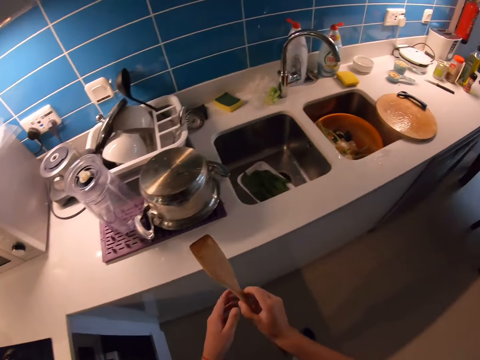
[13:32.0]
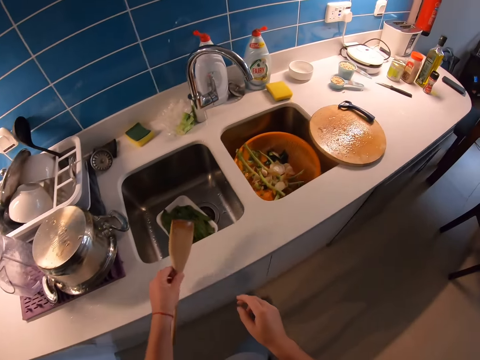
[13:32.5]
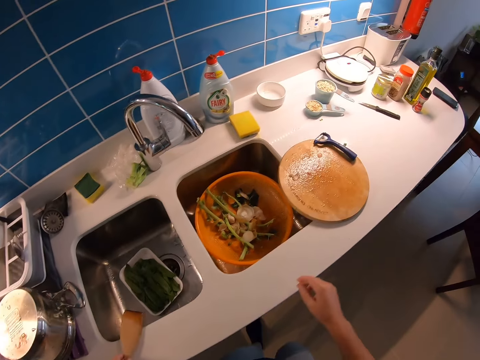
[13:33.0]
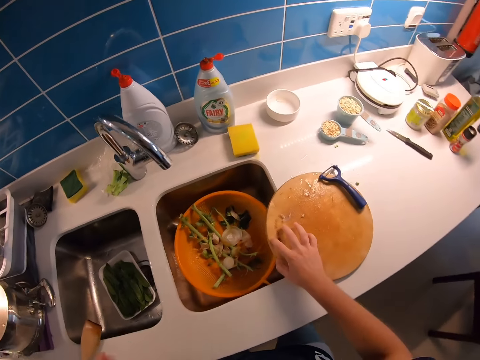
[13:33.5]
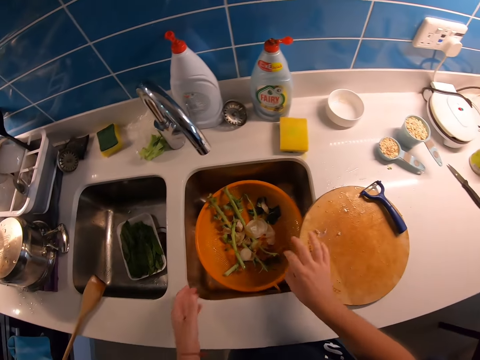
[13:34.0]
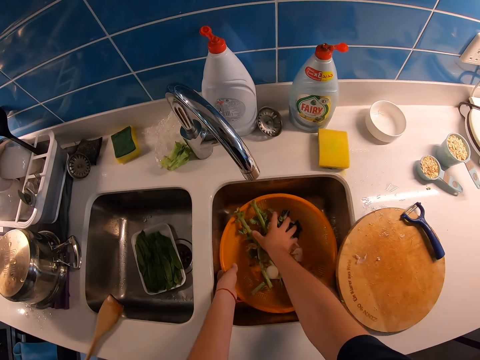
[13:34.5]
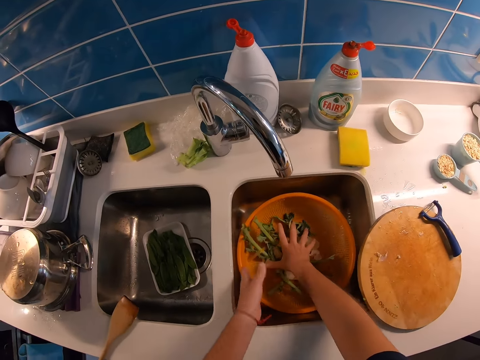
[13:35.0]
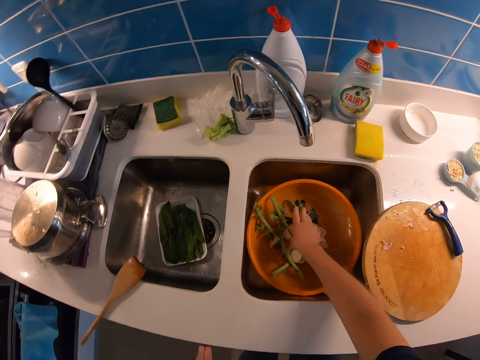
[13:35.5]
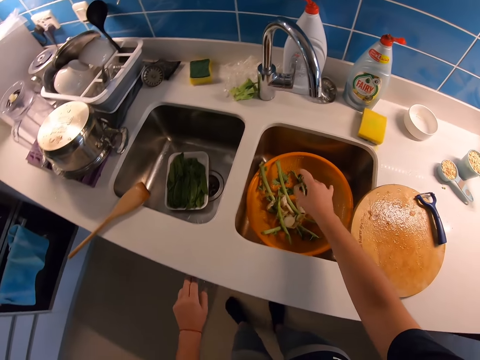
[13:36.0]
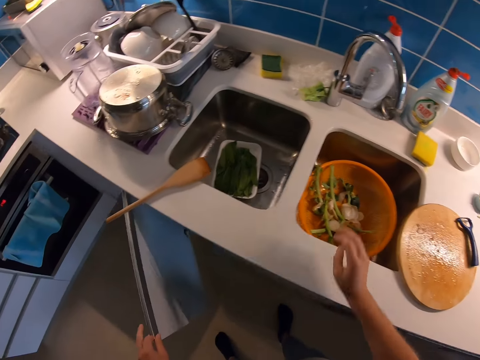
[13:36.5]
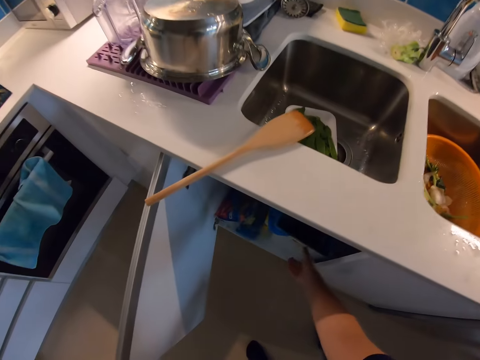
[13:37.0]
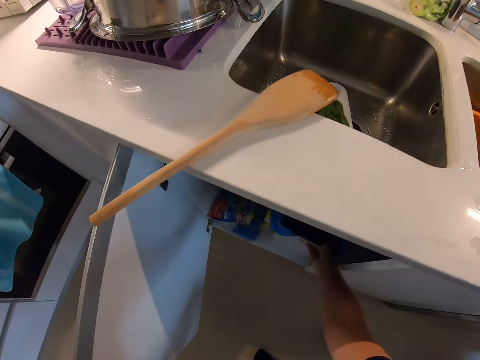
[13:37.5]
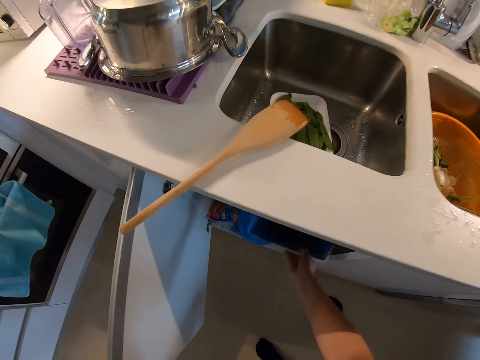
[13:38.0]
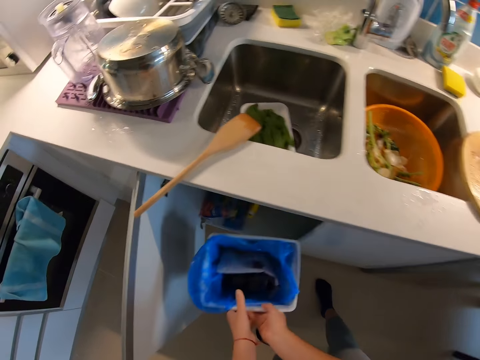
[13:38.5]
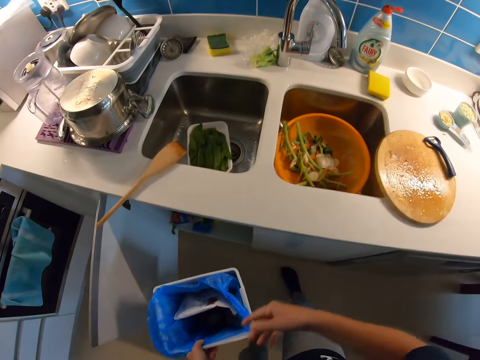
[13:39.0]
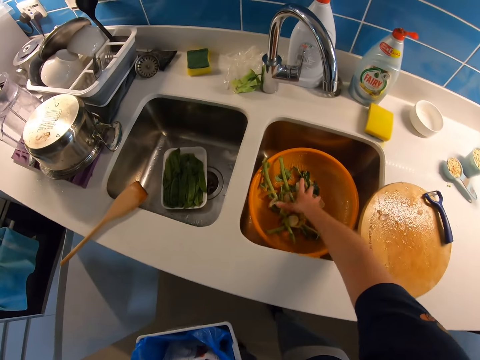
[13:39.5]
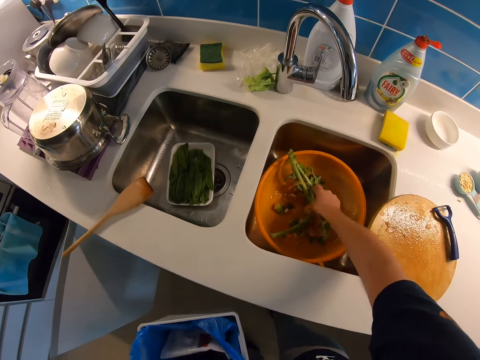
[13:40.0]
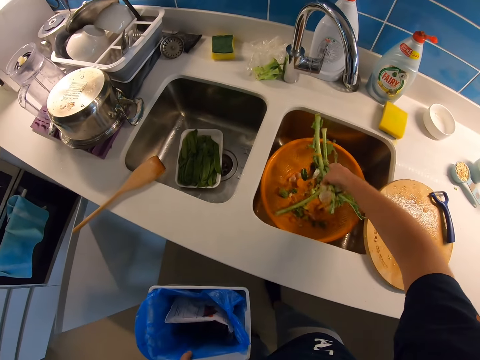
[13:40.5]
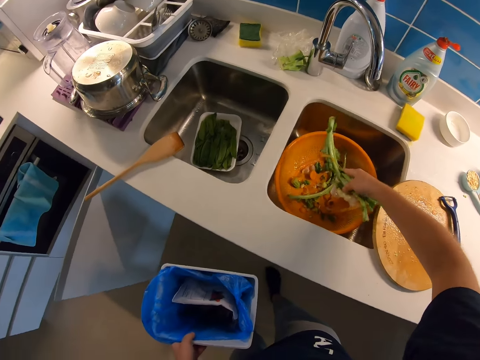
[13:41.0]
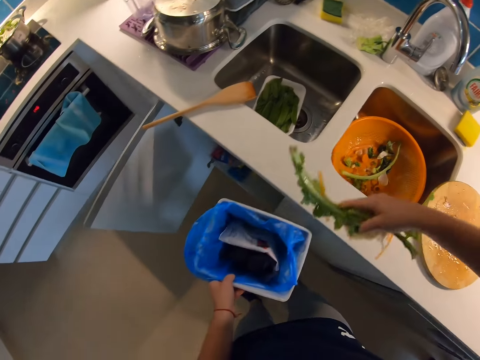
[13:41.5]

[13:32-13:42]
The camera wearer moves from the pot. They move the stick to the left hand. They place the stick on the counter. They move the chopping board on the counter. They hold the bowl in the sink. They hold the peels in the bowl. They collect the chaff from the washing bowl. They open the cupboard or drawer. They pick a dustbin from the drawer. They move the bin to the left hand. They pick the chaff from the washing bowl.

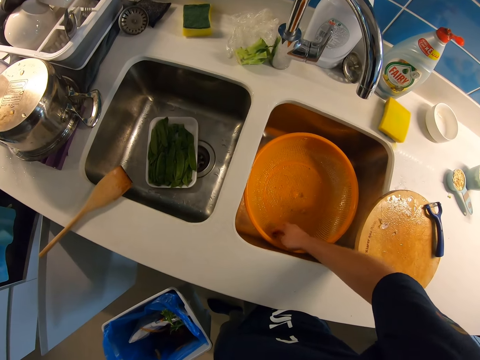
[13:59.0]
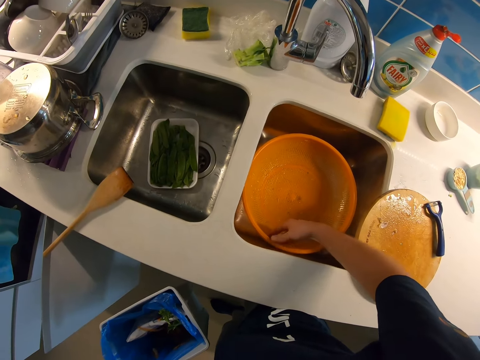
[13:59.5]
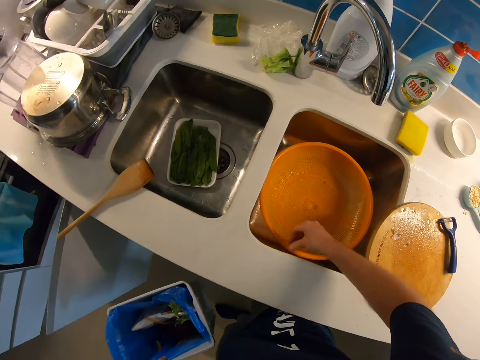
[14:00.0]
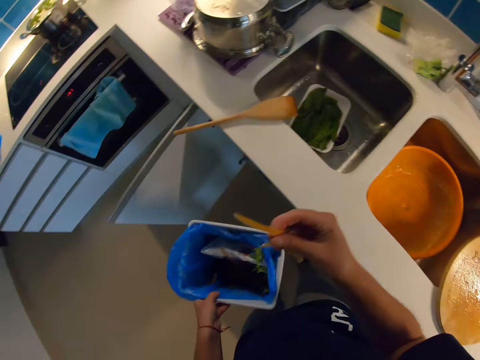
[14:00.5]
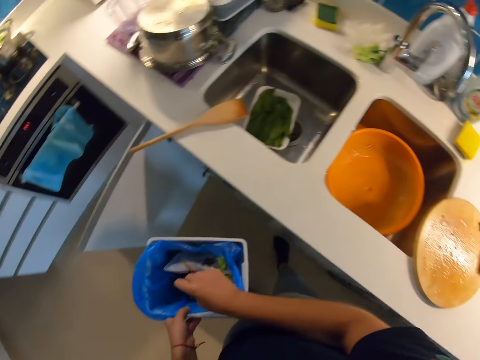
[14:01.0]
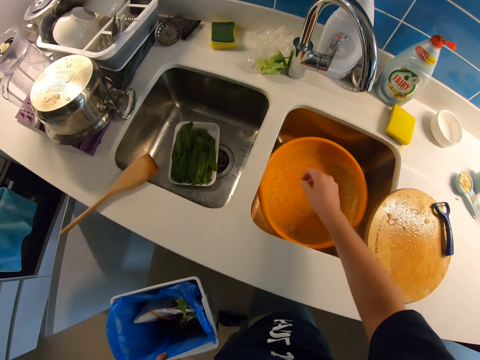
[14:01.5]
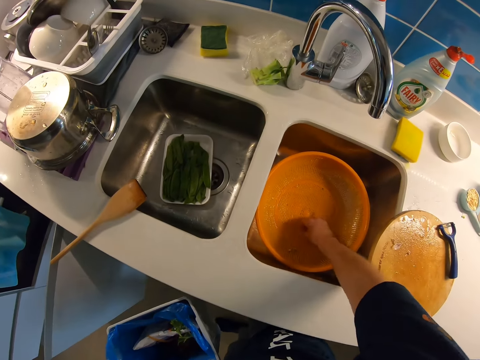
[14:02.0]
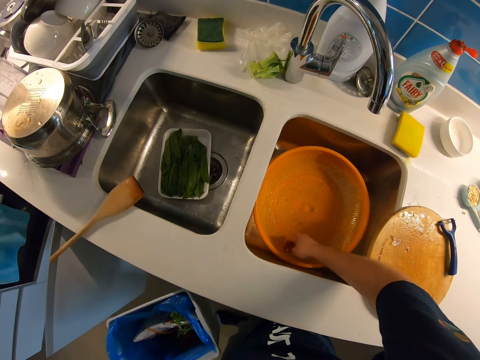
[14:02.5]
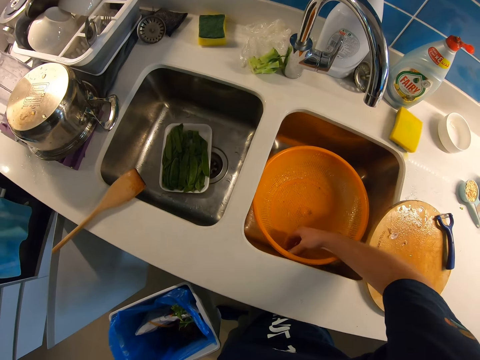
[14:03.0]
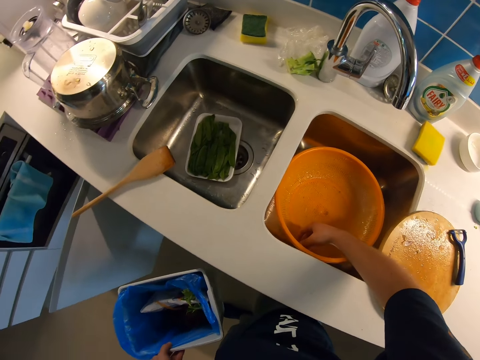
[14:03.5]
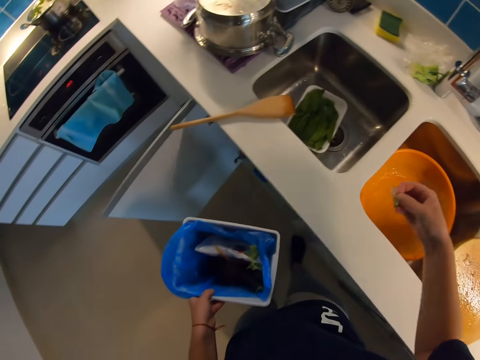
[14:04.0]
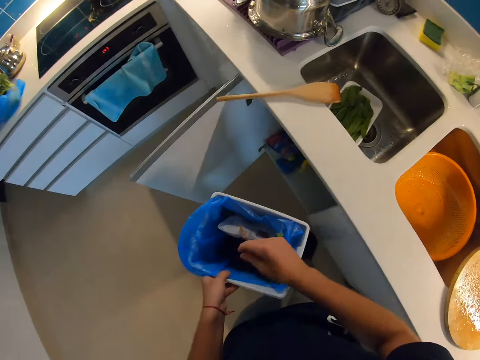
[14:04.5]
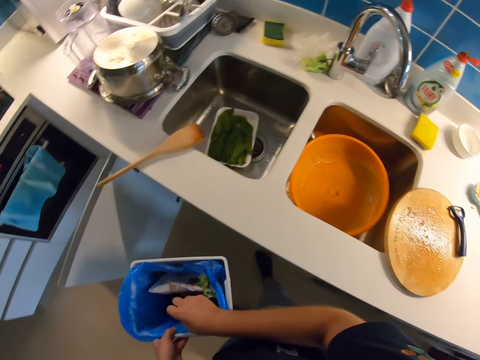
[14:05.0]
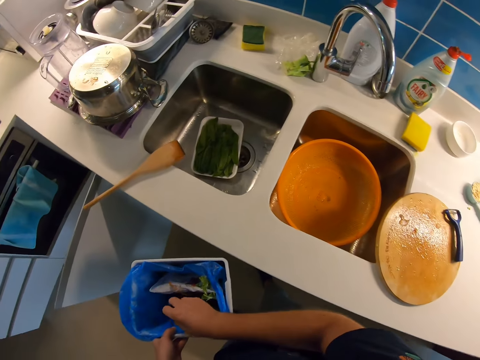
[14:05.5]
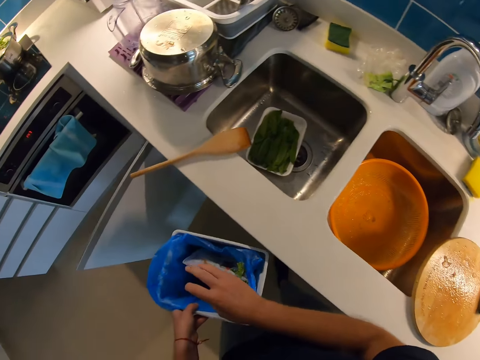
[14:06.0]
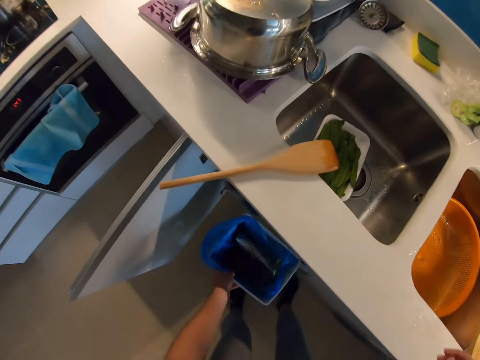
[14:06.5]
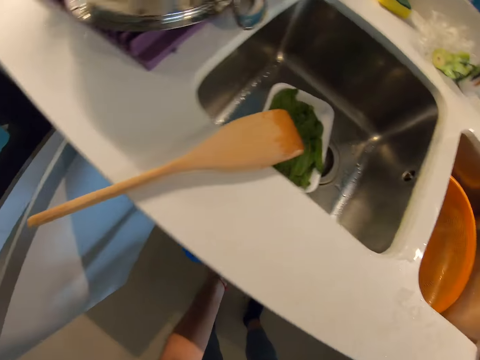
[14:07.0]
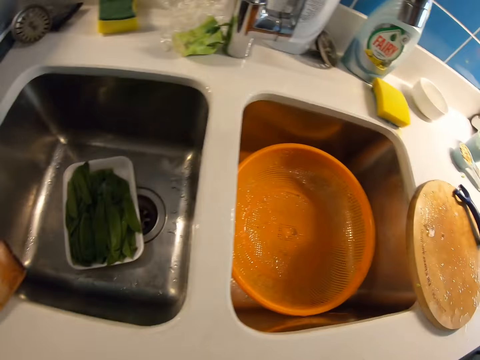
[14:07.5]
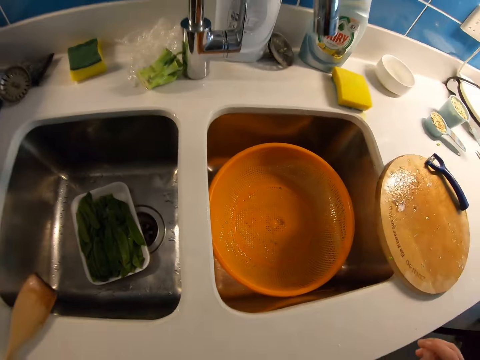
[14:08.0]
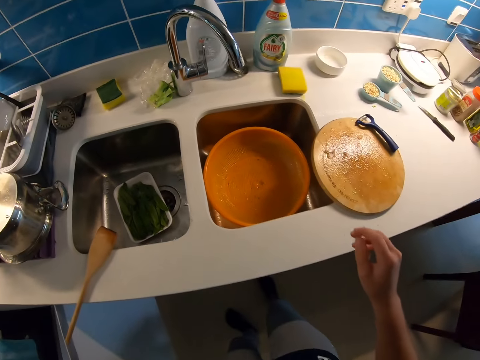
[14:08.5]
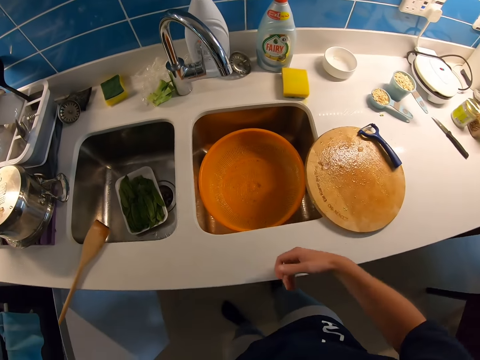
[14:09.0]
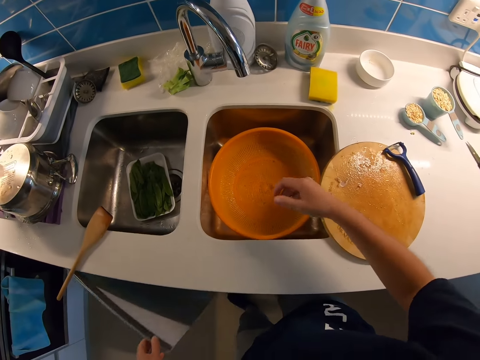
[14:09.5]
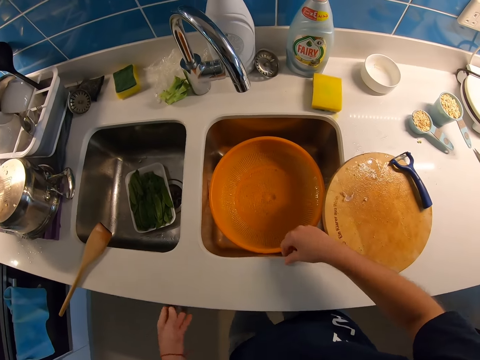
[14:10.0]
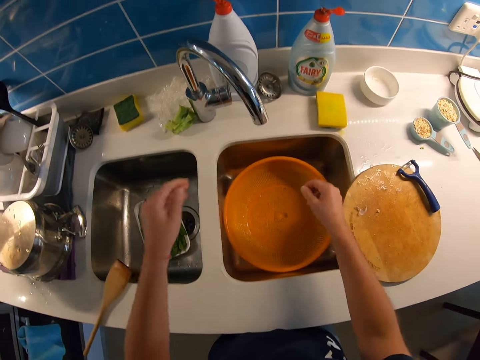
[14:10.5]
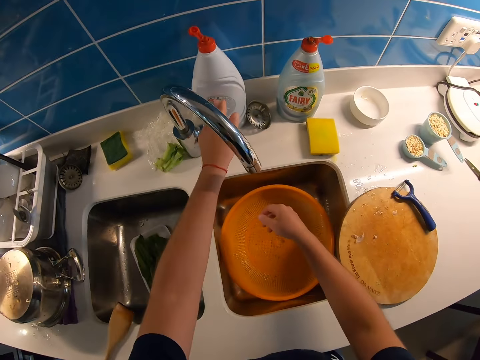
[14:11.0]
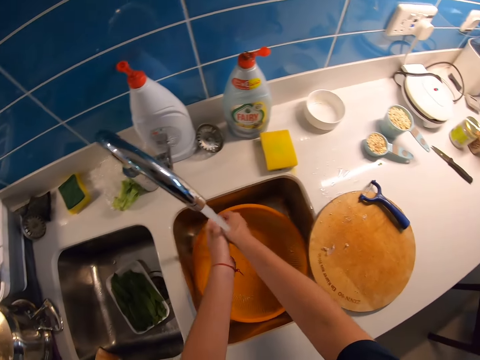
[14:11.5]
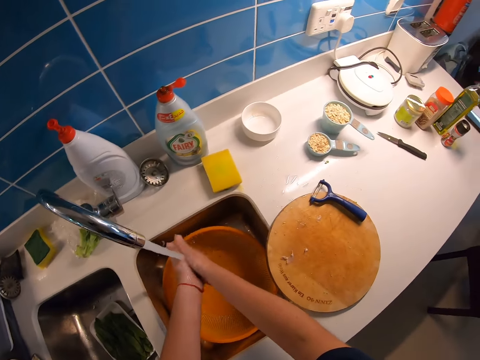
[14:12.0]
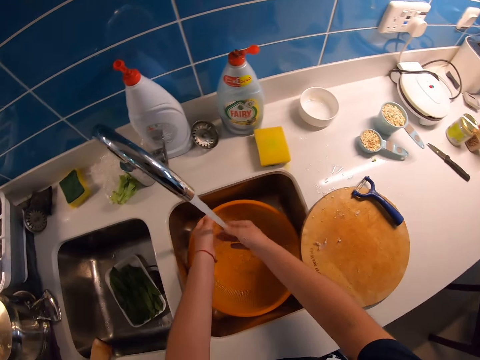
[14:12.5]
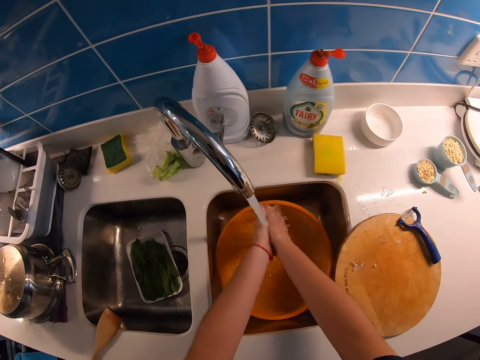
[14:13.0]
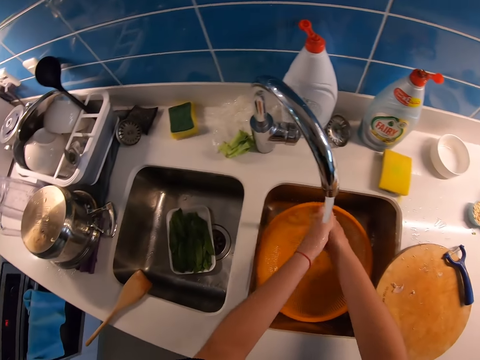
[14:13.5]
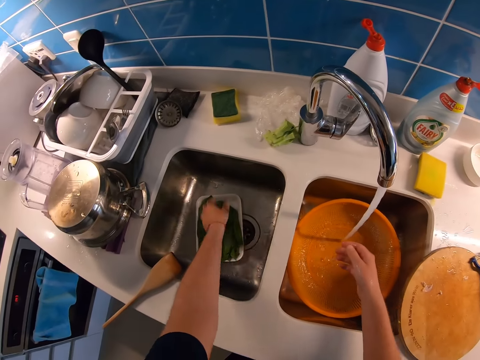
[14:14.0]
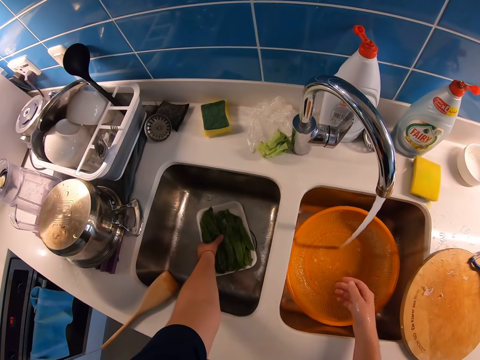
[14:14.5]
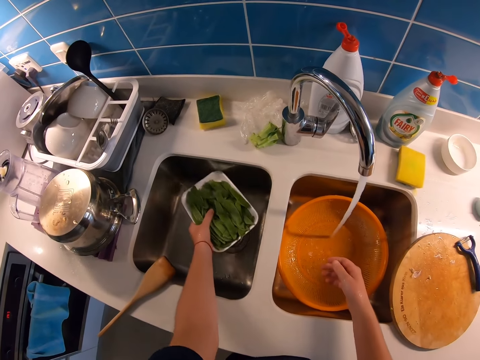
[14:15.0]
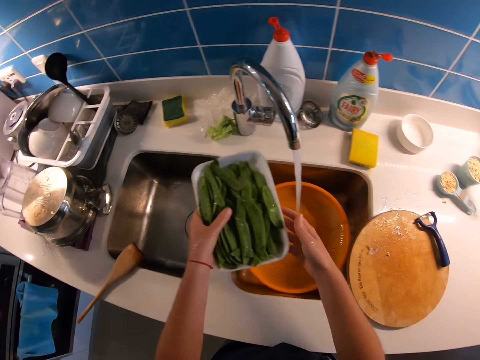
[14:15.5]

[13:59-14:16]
The camera wearer picks up the particles. They dispose of the chaff in the dustbin. They collect the chaff from the washing bowl. They dispose of the chaff in the dustbin. They return the dustbin to the drawer. They close the drawer. They turn on the tap. They wash the hands. They pick up the tray with vegetables in the sink.
